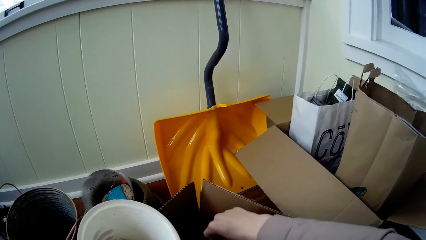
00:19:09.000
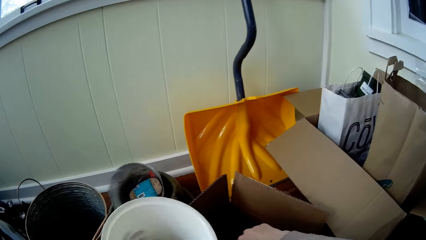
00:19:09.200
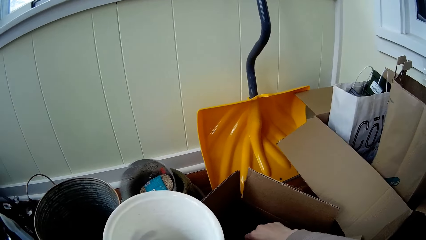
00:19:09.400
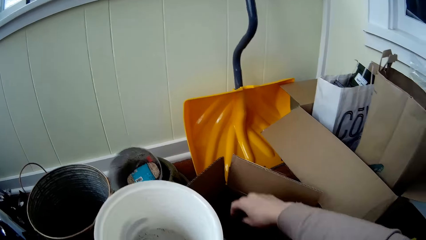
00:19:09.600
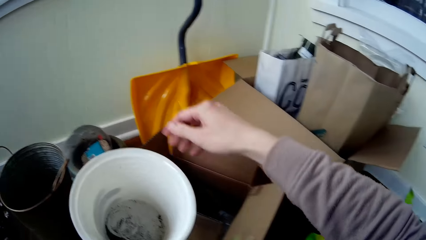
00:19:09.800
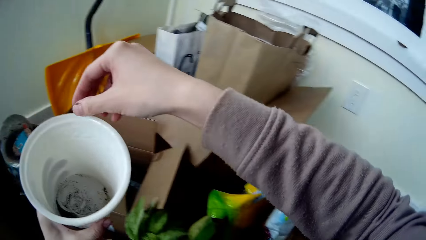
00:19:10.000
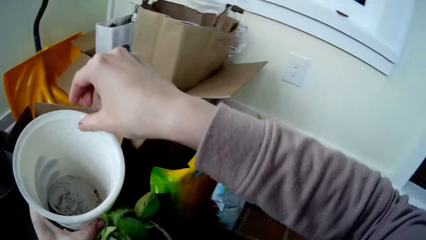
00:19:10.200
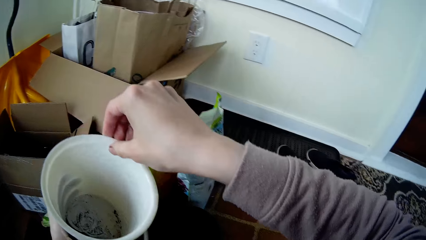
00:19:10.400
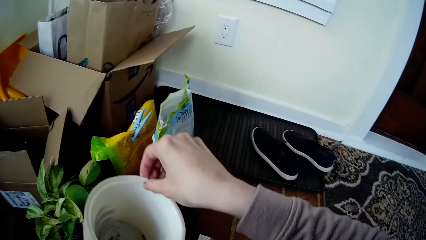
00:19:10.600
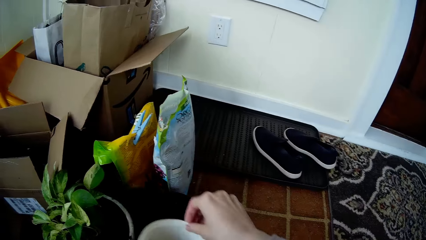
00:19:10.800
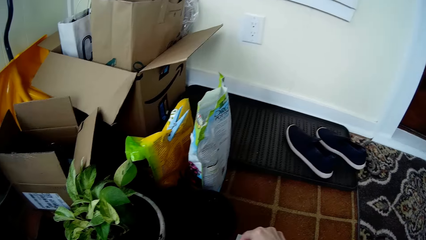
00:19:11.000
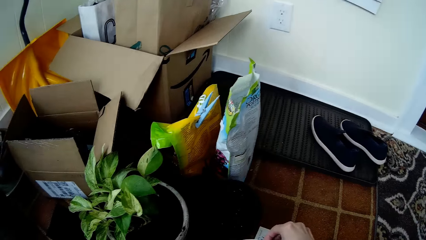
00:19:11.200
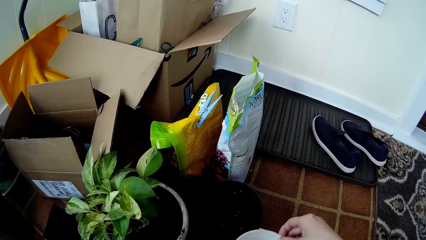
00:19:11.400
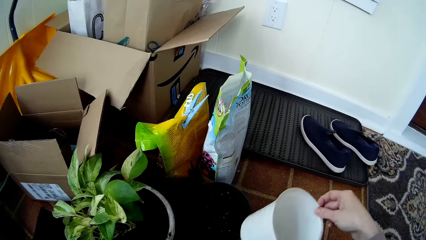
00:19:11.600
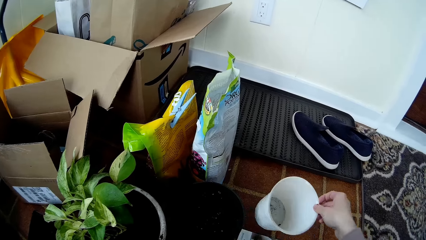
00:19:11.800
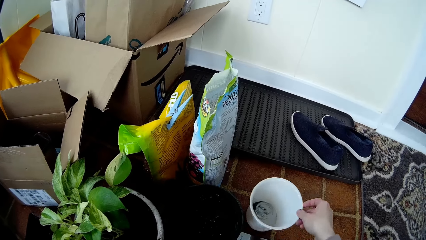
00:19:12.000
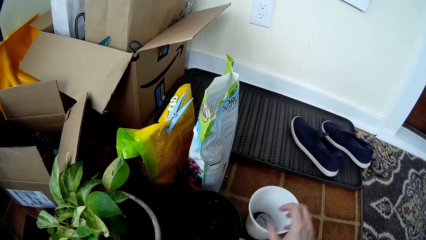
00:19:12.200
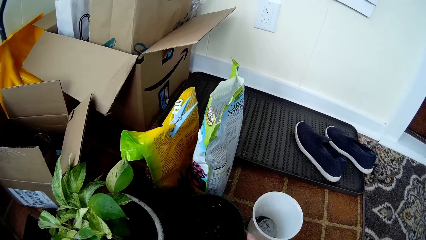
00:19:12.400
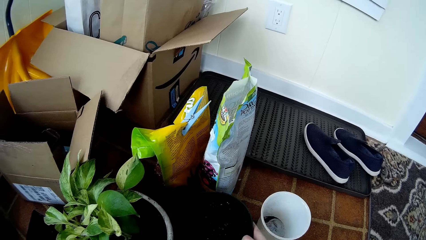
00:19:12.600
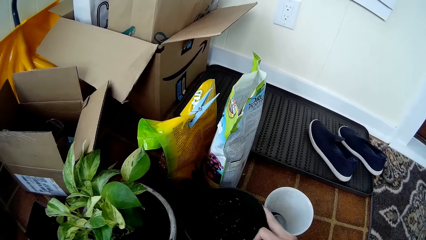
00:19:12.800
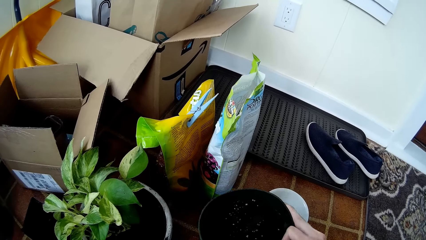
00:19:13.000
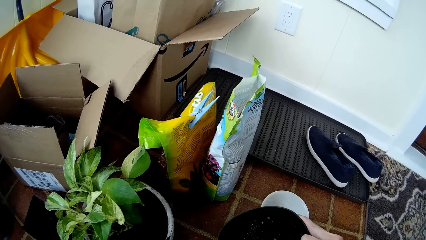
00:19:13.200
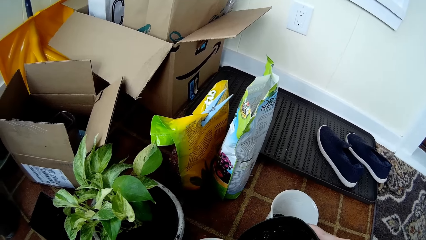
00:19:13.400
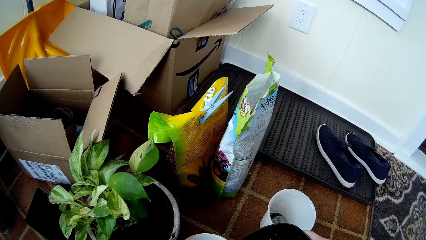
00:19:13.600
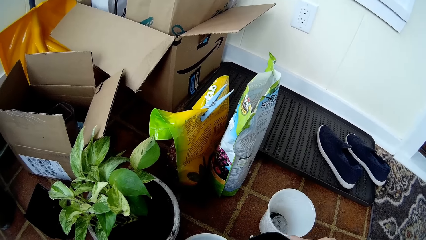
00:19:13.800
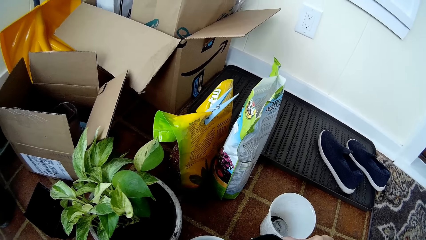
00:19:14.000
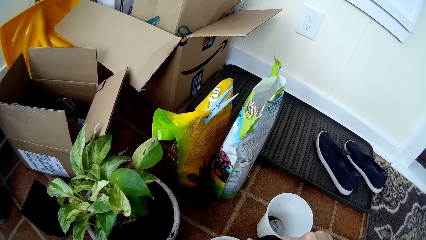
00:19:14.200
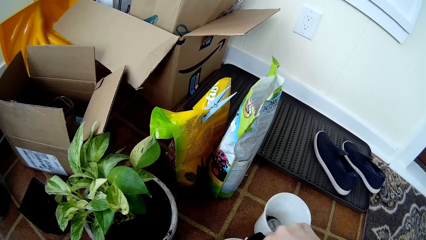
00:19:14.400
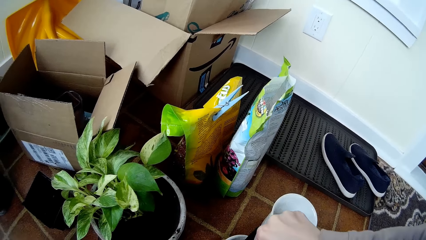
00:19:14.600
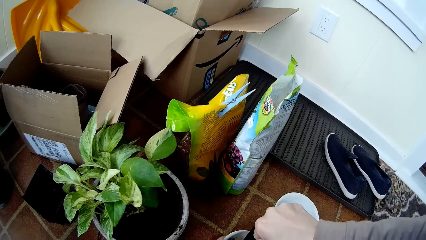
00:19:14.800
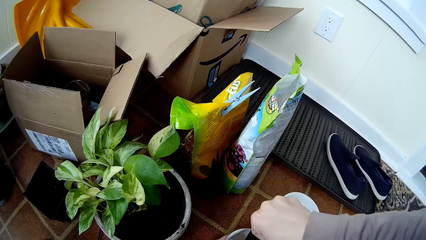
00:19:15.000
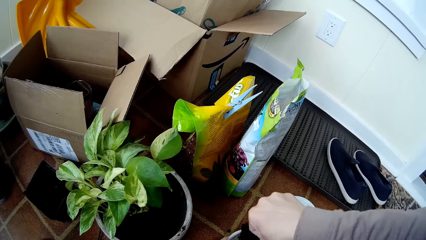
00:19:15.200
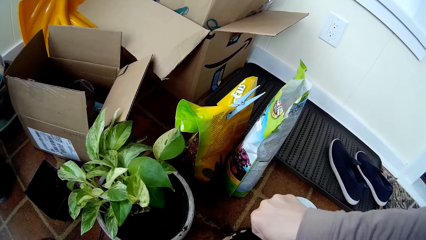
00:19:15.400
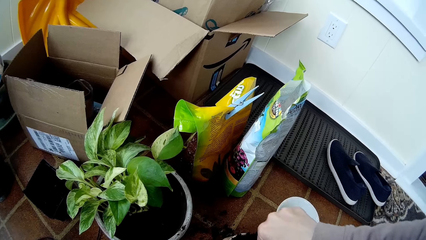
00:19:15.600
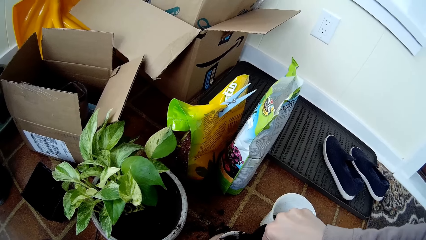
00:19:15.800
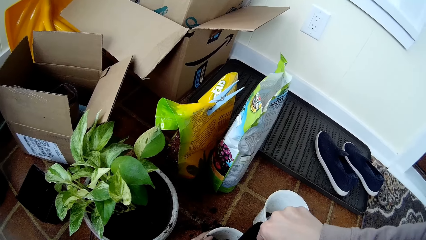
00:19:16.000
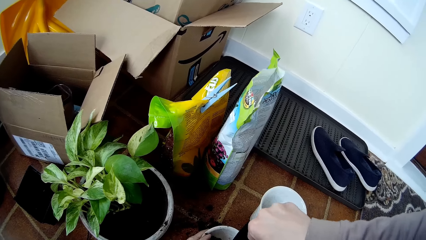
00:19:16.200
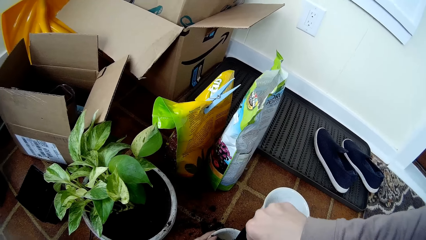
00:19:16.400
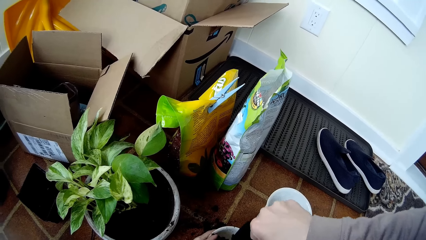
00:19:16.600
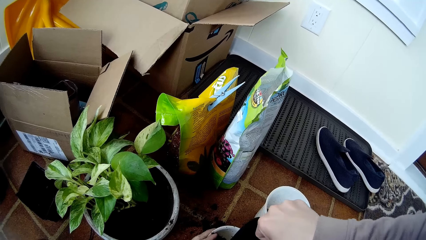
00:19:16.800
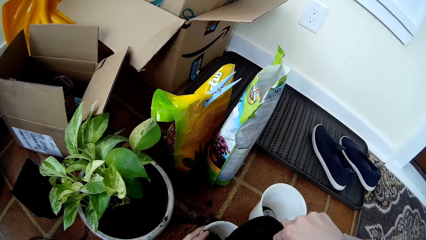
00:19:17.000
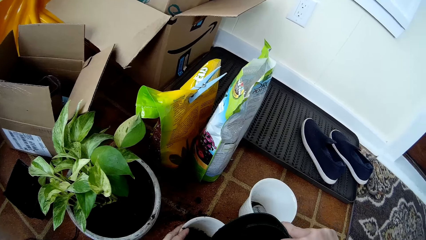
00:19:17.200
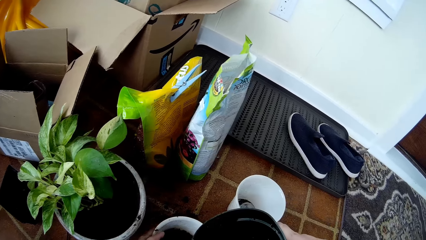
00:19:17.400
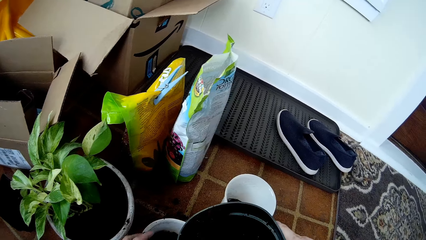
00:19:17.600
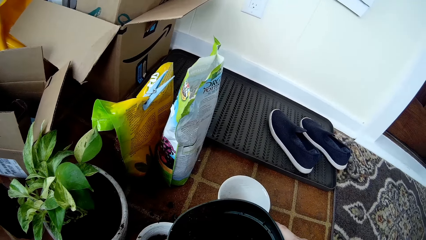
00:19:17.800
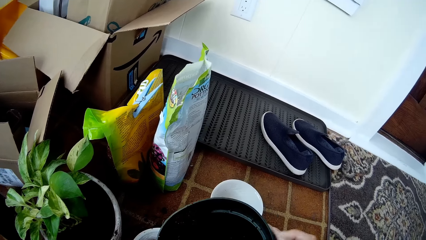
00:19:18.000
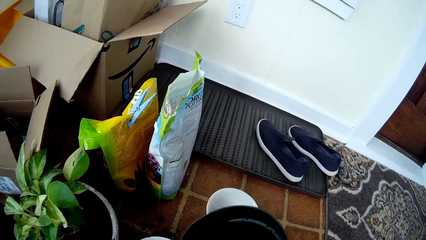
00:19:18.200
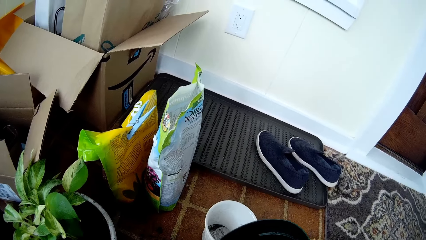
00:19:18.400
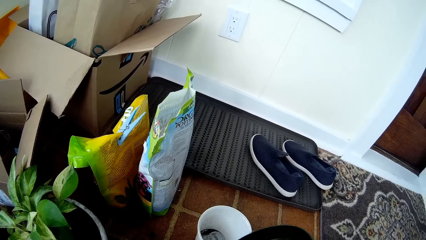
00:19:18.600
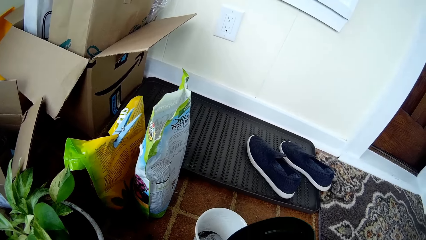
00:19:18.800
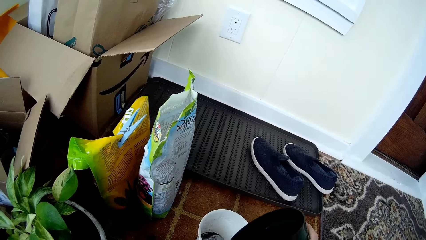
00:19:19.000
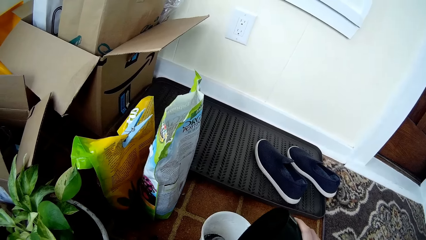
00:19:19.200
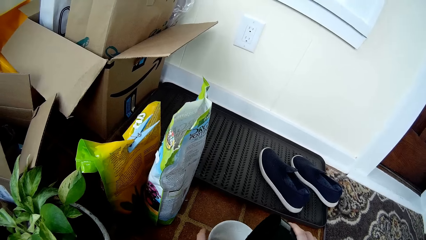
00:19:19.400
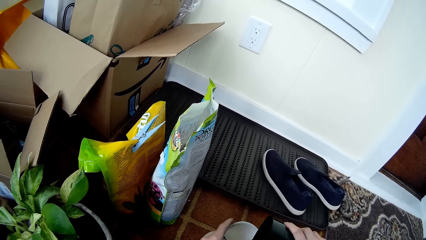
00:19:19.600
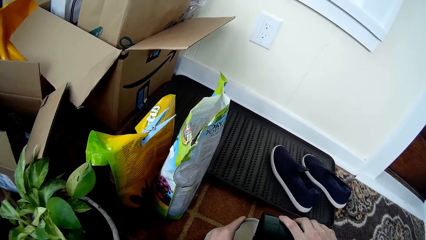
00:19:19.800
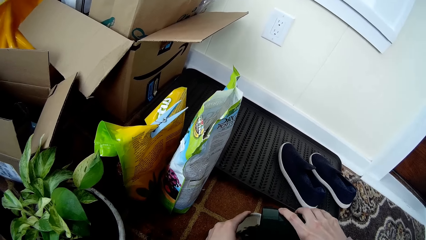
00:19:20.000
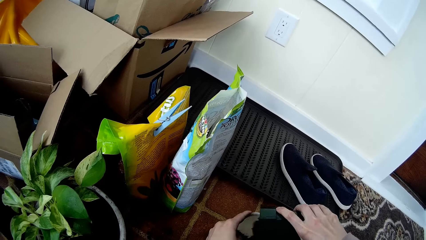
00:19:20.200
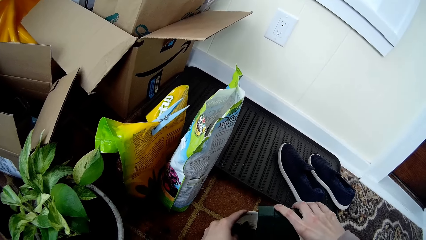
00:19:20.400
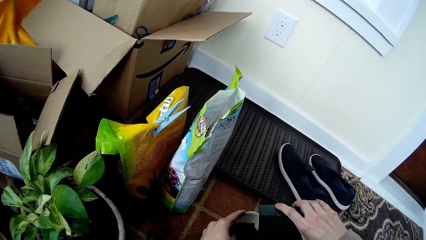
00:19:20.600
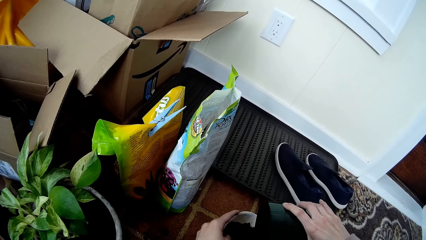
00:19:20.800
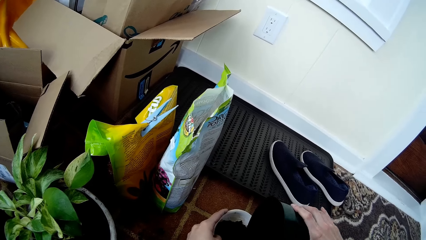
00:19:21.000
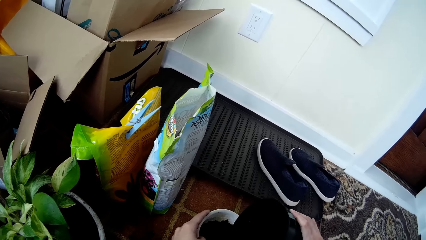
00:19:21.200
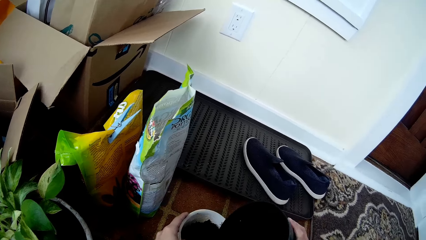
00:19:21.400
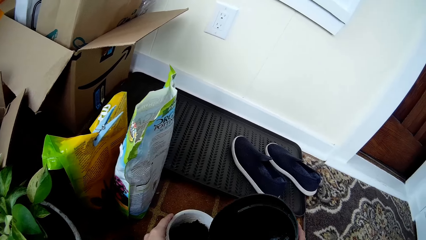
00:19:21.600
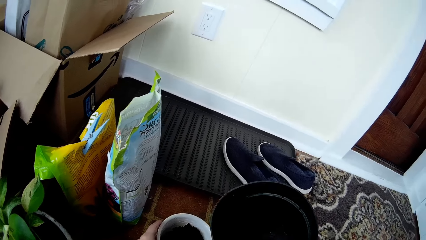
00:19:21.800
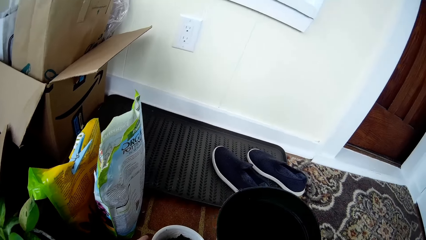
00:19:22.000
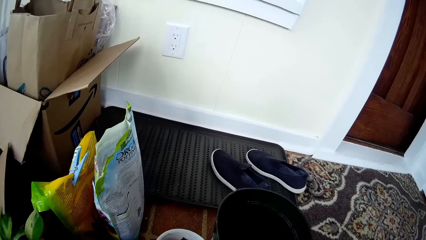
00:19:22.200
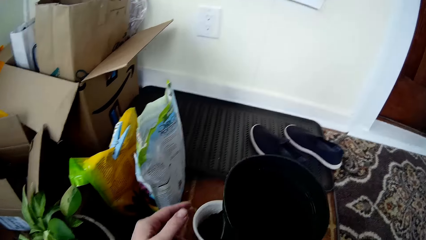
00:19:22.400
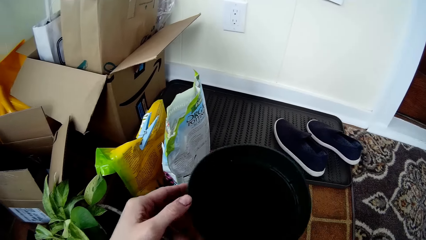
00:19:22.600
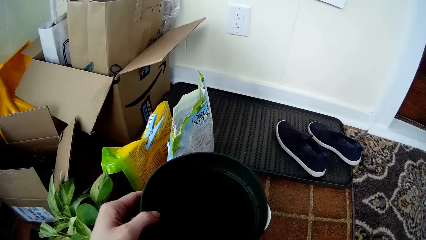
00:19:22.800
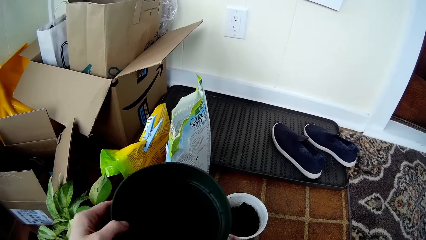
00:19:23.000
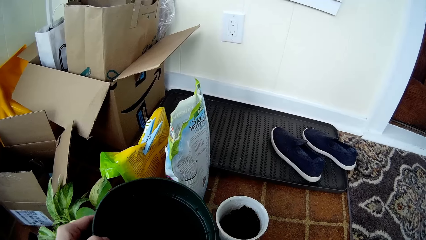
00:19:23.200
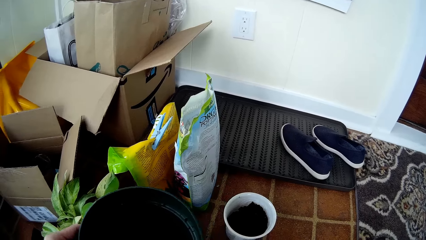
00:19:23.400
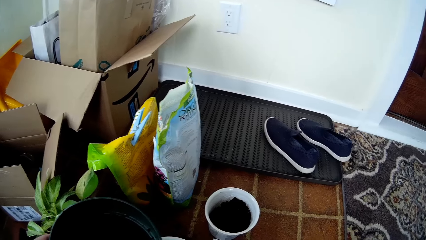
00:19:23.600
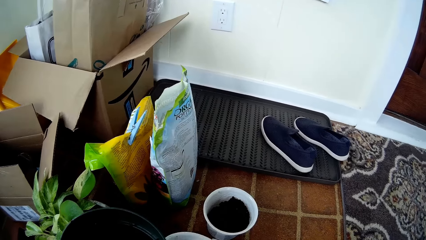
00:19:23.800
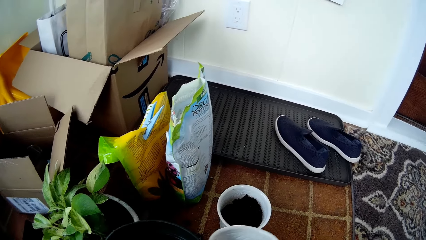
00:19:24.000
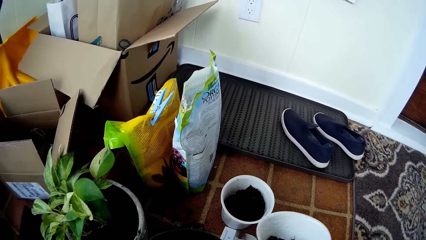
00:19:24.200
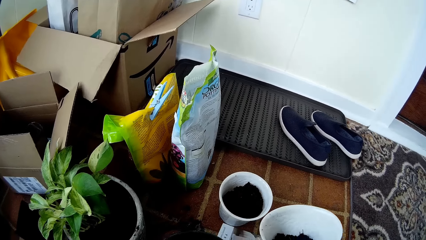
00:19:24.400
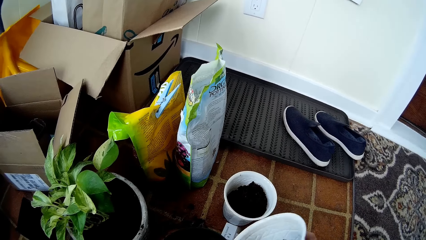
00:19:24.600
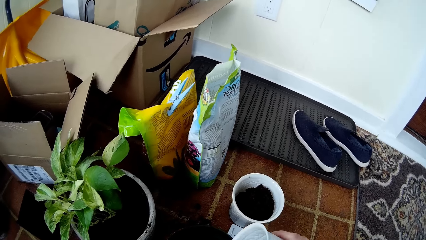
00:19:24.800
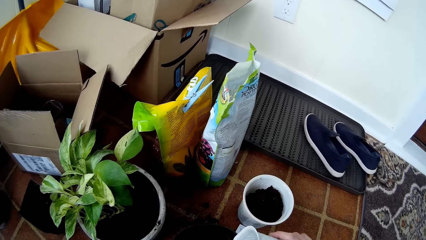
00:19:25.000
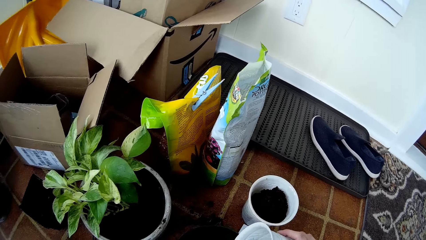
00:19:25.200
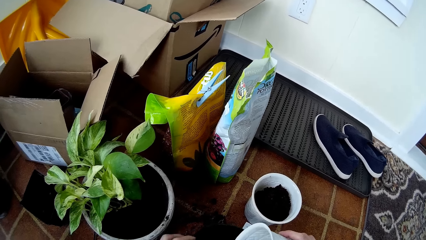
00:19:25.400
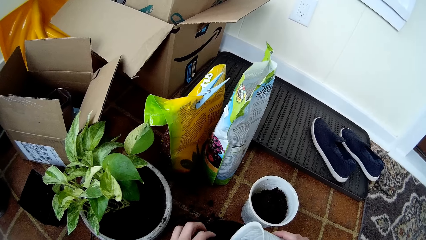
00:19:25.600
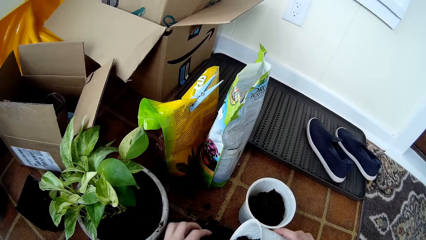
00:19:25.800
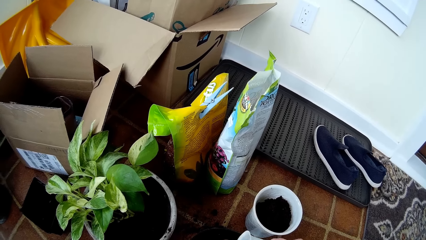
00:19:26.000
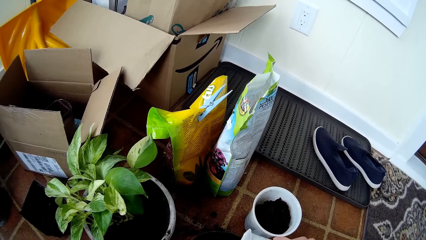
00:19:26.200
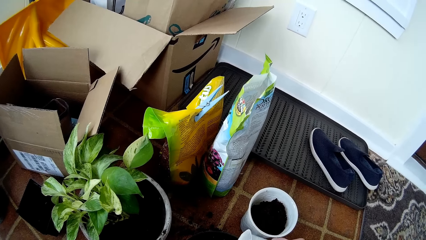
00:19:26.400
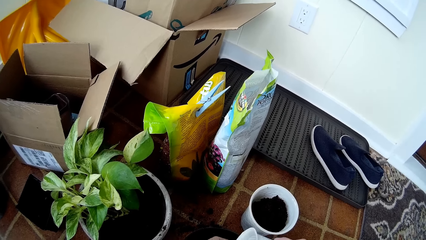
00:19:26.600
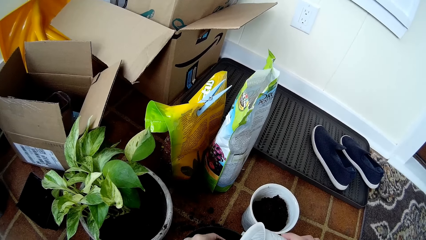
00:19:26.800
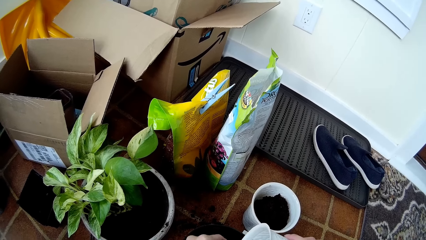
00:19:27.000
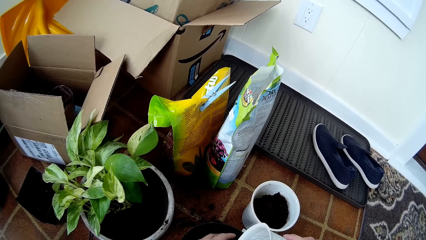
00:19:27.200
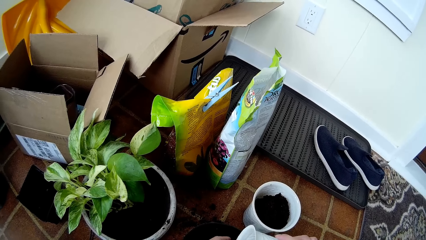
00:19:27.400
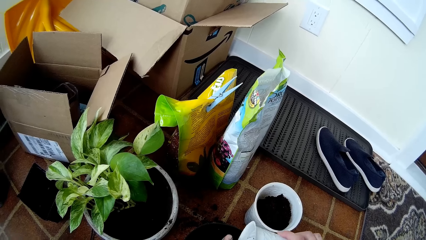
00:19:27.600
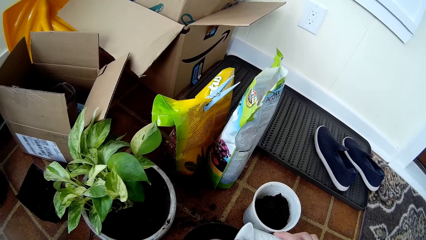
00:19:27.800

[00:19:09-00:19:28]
The camera wearer removes a container from another bucket. She drops the flower vases into a carton with her right hand. She holds the container with both hands. She pulls a flower pot from the white flower vase with her right hand. She drops the flower pot on the floor with her right hand. She picks up a plant pot of soil from the floor with her right hand. She turns soil from the plant pot in her right hand into the white flower vase in her left hand. She holds the flower pot on the floor with her left hand. She turns soil from the plant pot in her right hand into the flower pot. She passes the plant pot from her left hand to her right hand. She picks up the white flower vase from the floor with her right hand. She drops the plant pot on the floor with her left hand. She turns soil from the white flower vase in her right hand into the plant pot on the floor. She turns soil from the white flower vase with her left hand into the plant pot.
